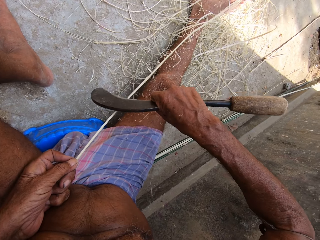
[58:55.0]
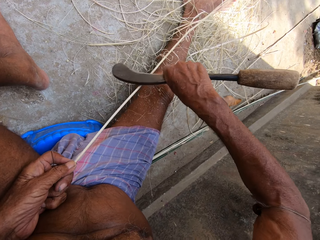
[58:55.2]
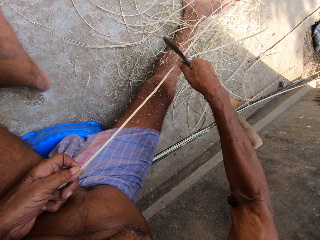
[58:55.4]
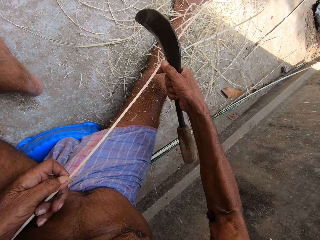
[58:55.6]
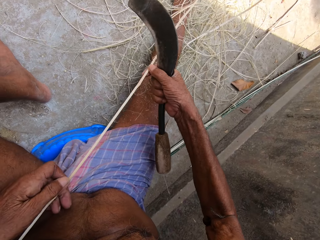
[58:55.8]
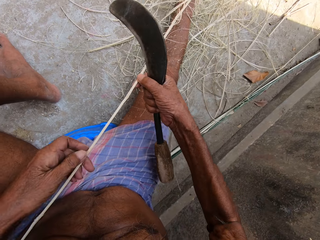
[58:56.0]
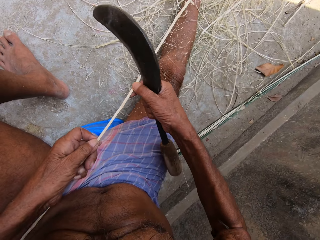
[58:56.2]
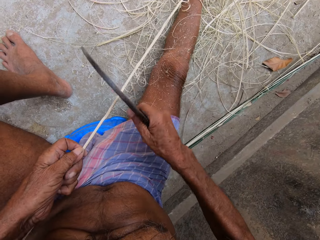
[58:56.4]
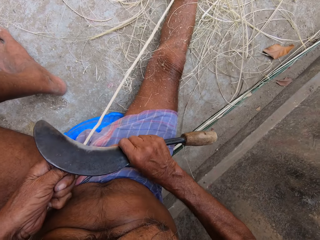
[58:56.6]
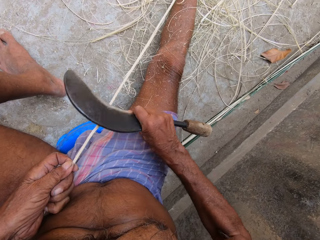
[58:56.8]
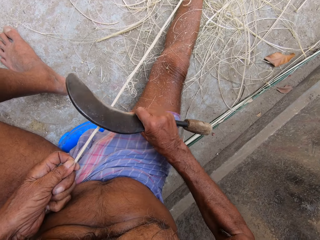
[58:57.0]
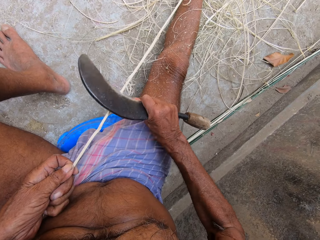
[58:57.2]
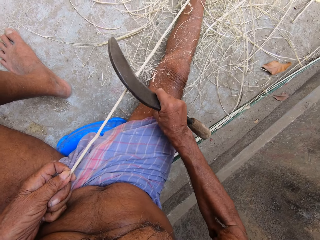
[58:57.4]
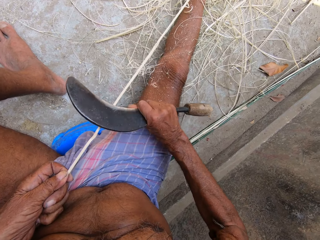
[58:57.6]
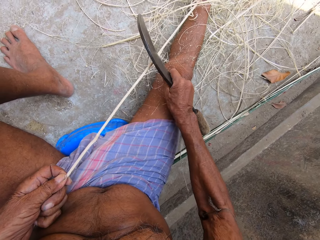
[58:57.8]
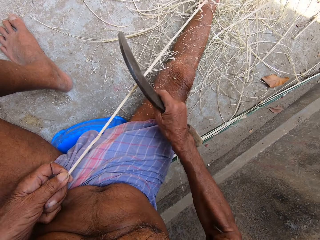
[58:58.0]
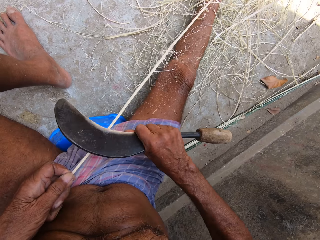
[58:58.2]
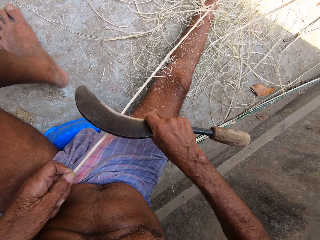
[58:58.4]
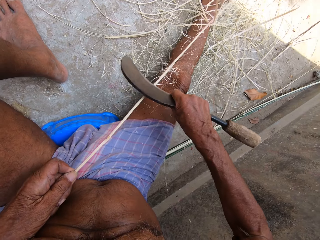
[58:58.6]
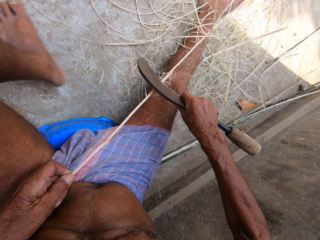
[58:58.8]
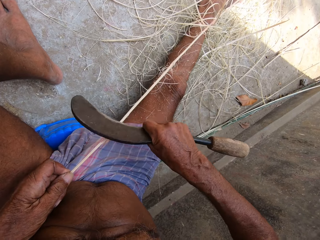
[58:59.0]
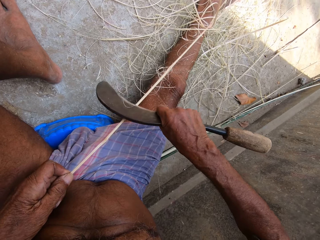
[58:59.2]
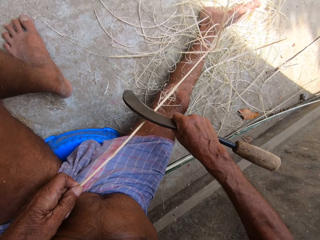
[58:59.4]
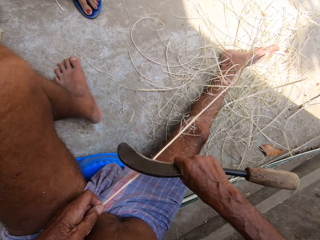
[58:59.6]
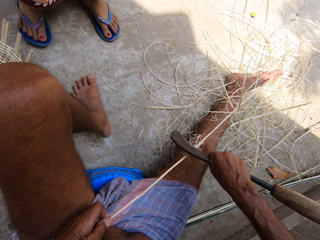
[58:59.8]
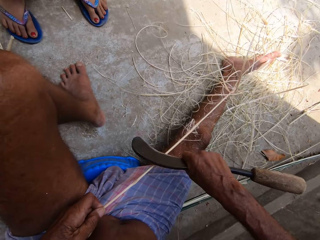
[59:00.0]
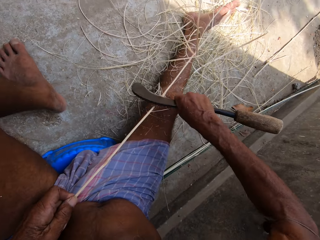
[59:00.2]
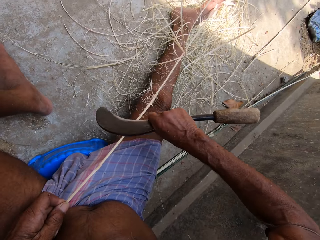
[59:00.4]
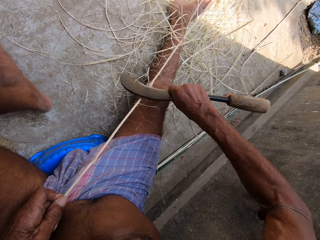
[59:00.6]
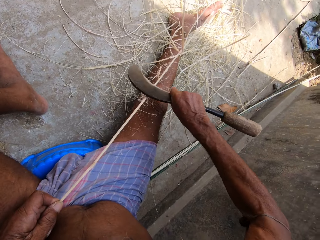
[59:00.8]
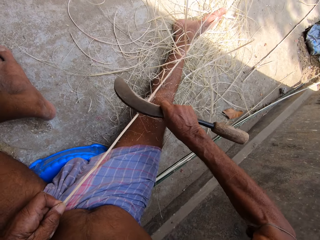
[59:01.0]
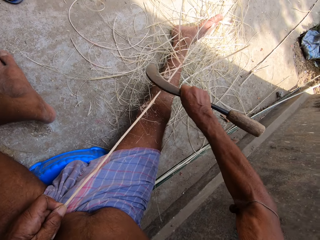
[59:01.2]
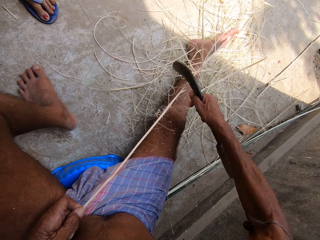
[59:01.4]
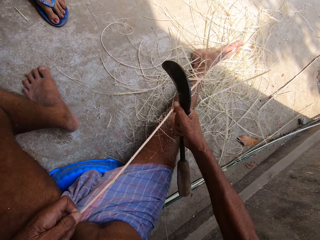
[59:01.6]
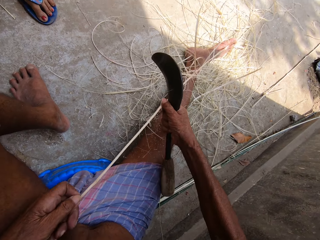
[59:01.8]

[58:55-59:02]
The camera wearer holds the bamboo stick with his right hand. He adjusts the bamboo stick in his hands. He scrapes the bamboo stick with the hand sickle in his right hand.
